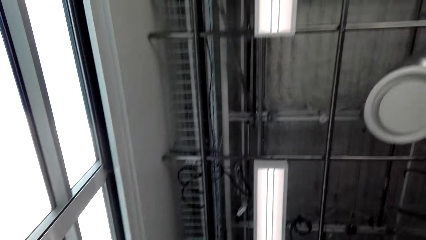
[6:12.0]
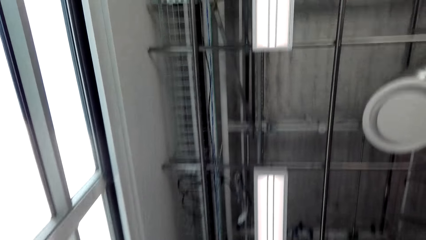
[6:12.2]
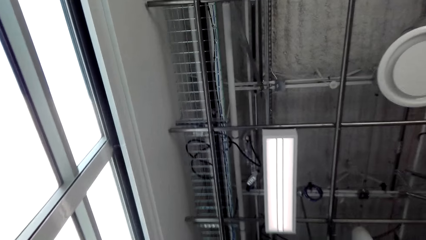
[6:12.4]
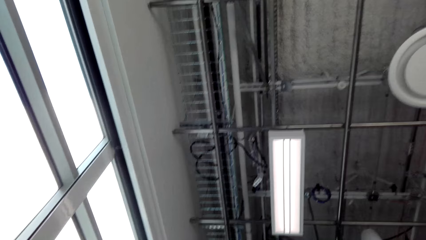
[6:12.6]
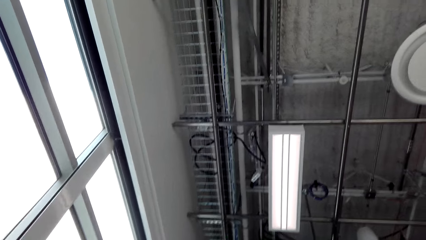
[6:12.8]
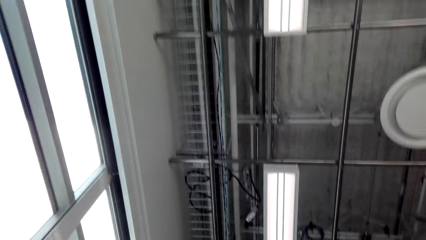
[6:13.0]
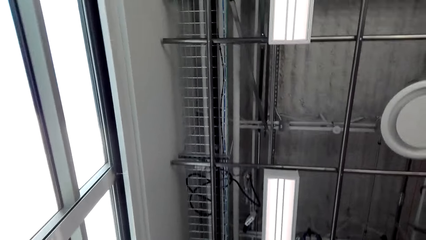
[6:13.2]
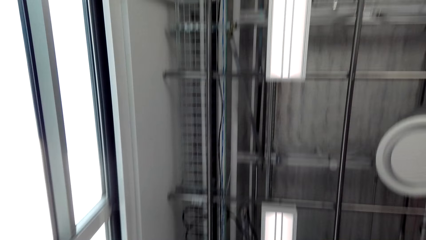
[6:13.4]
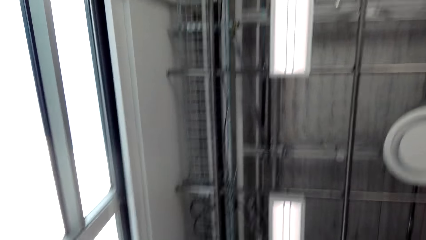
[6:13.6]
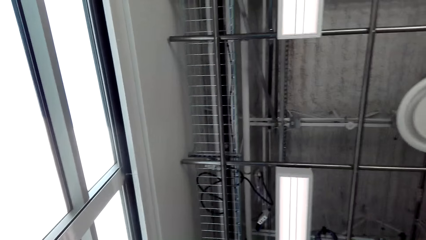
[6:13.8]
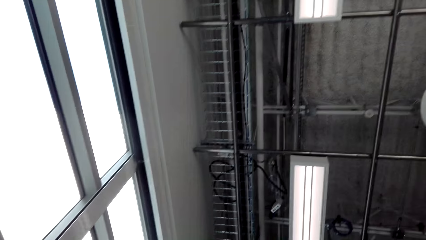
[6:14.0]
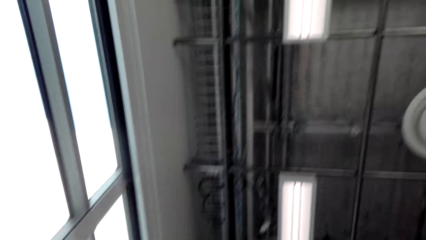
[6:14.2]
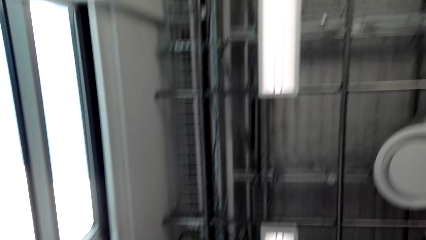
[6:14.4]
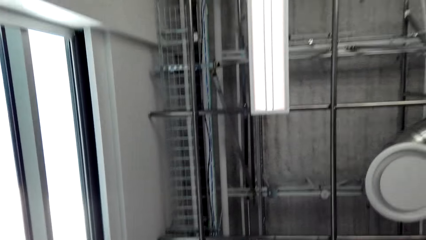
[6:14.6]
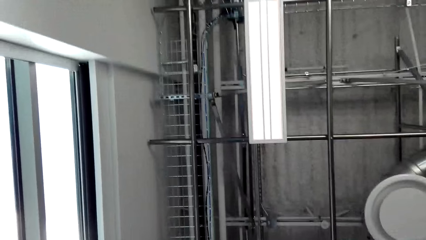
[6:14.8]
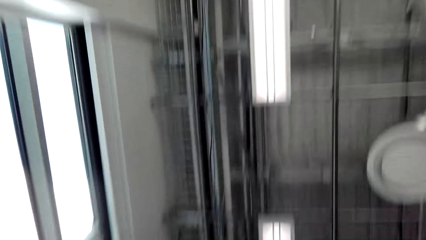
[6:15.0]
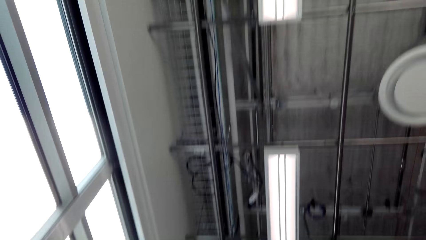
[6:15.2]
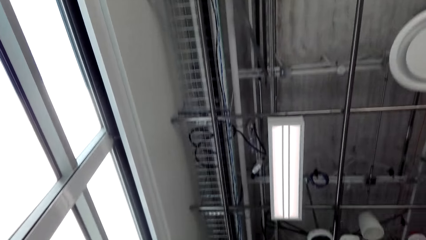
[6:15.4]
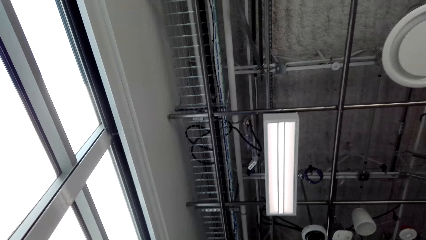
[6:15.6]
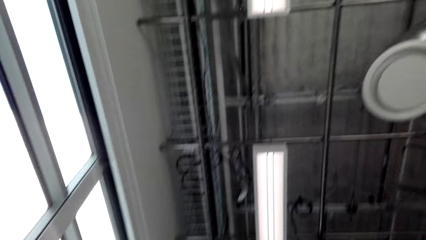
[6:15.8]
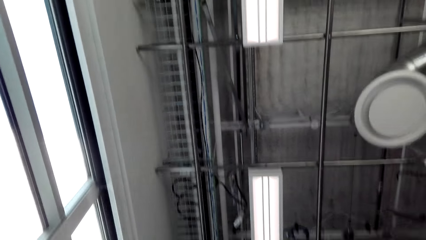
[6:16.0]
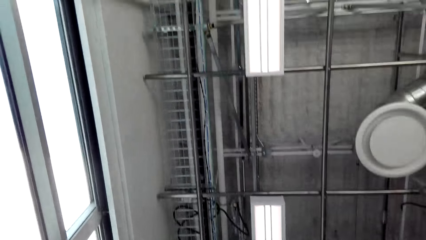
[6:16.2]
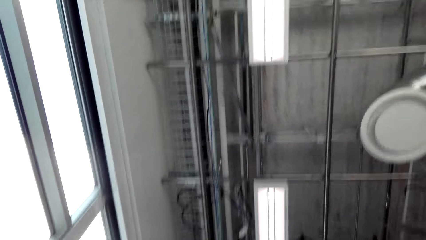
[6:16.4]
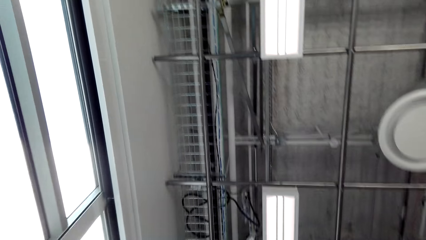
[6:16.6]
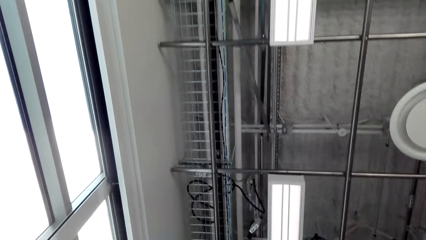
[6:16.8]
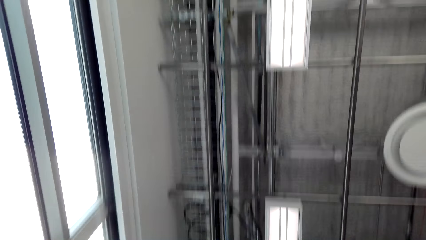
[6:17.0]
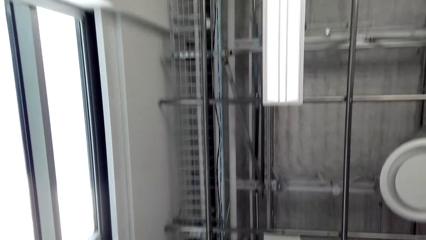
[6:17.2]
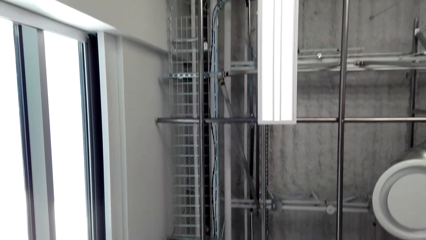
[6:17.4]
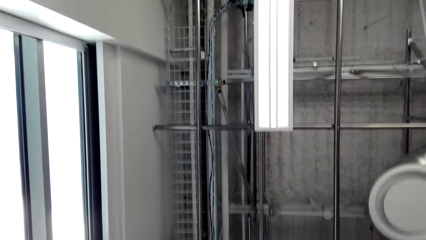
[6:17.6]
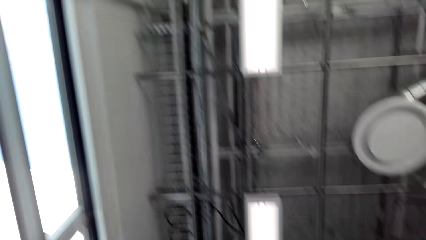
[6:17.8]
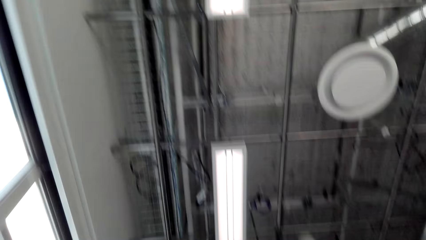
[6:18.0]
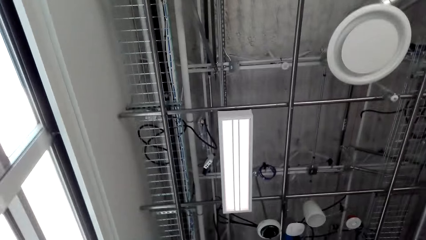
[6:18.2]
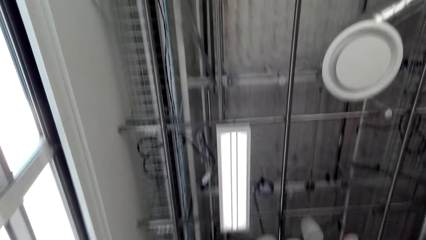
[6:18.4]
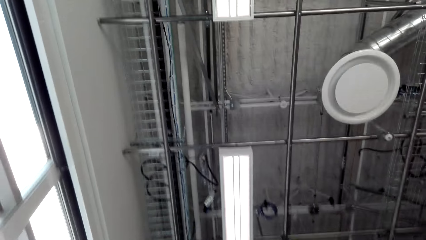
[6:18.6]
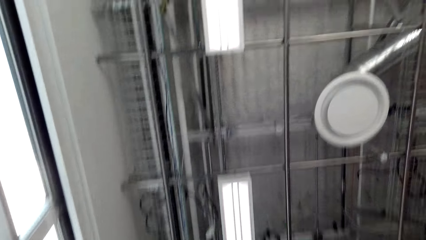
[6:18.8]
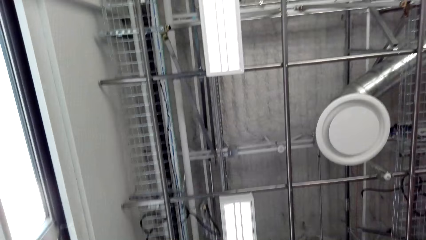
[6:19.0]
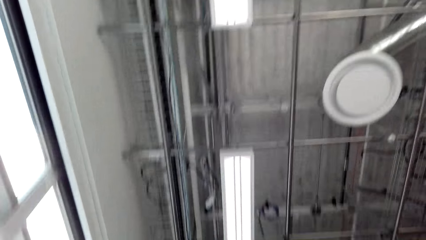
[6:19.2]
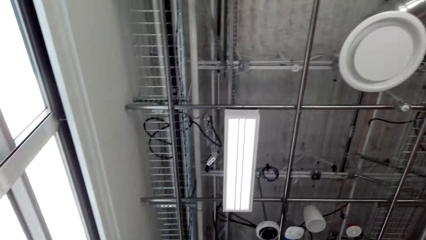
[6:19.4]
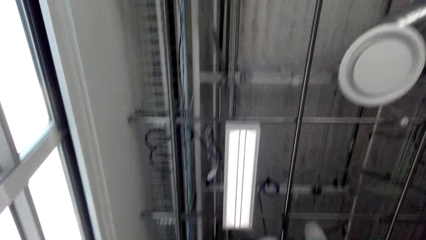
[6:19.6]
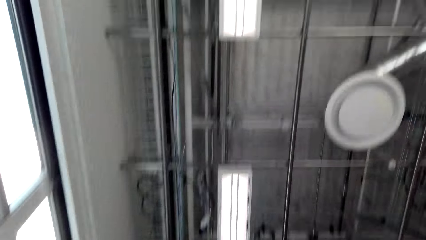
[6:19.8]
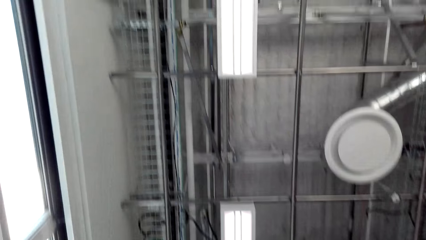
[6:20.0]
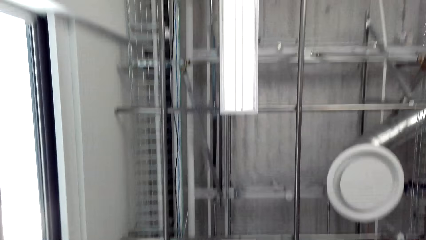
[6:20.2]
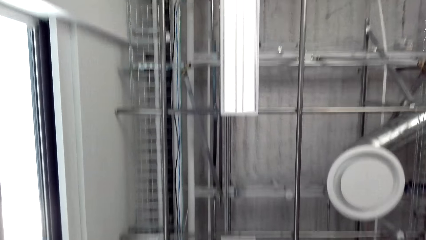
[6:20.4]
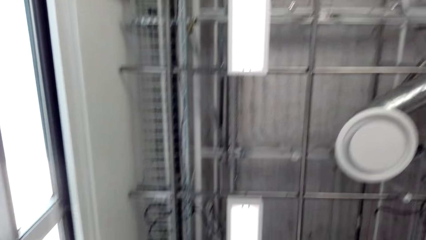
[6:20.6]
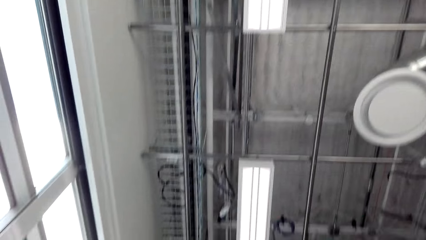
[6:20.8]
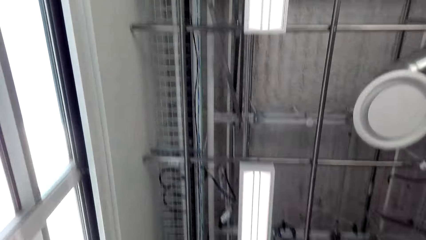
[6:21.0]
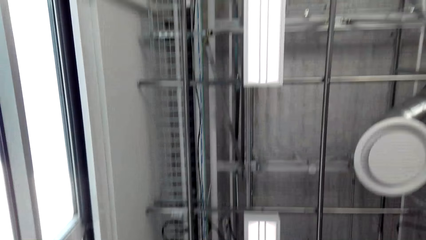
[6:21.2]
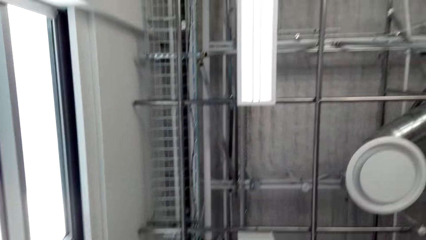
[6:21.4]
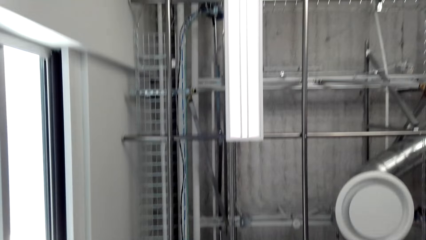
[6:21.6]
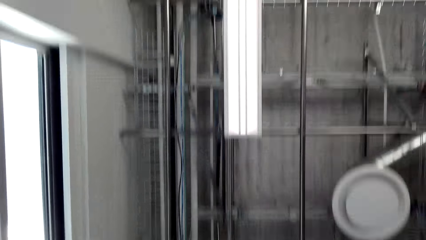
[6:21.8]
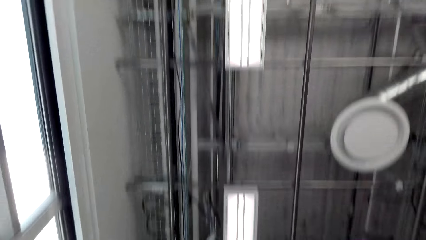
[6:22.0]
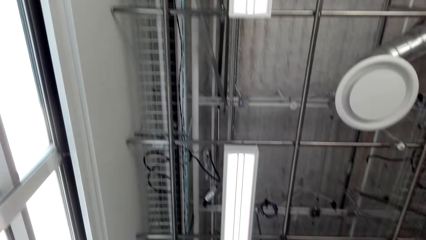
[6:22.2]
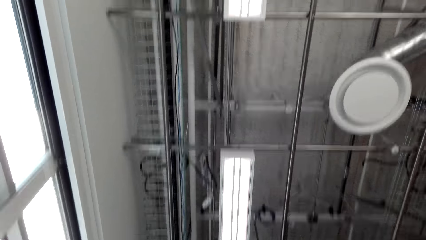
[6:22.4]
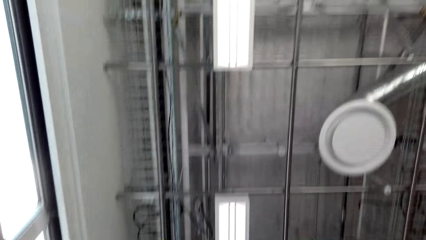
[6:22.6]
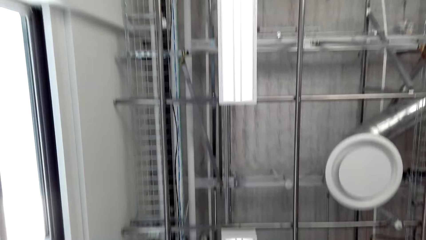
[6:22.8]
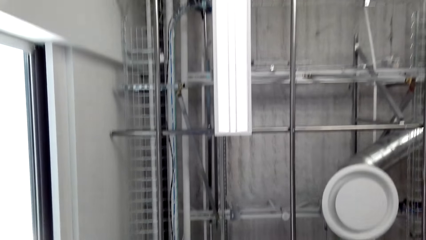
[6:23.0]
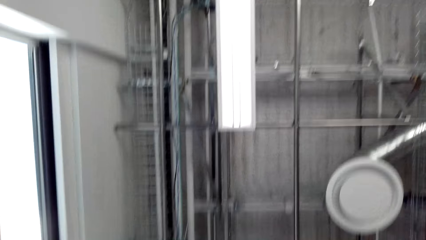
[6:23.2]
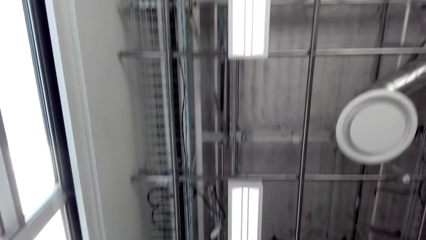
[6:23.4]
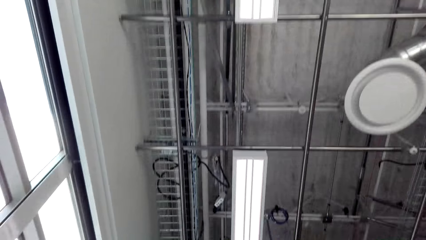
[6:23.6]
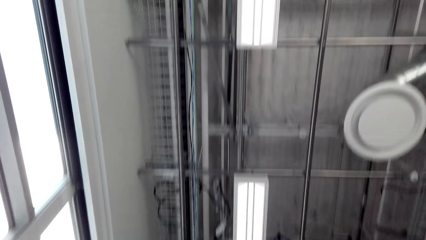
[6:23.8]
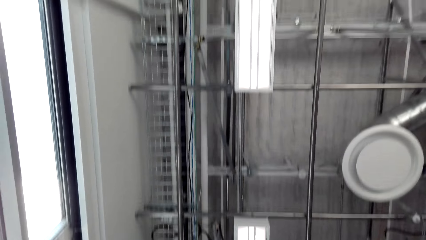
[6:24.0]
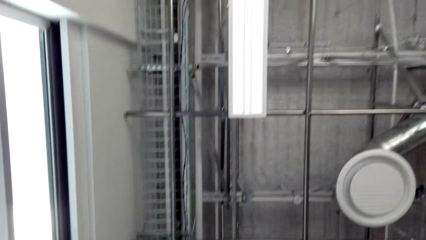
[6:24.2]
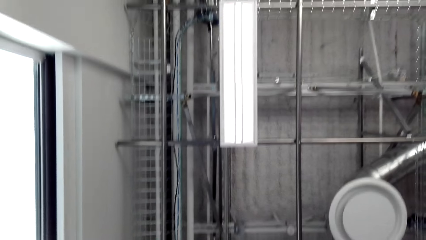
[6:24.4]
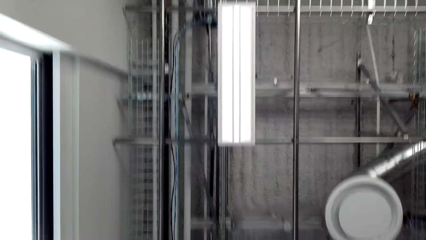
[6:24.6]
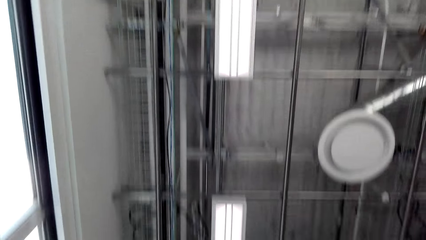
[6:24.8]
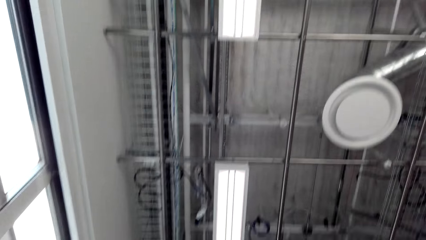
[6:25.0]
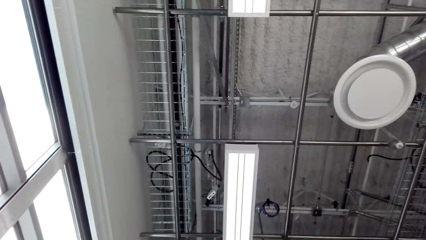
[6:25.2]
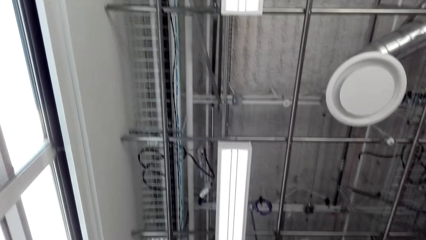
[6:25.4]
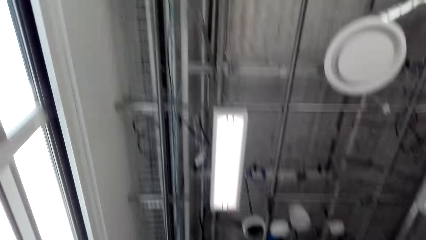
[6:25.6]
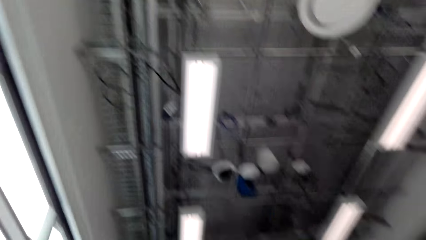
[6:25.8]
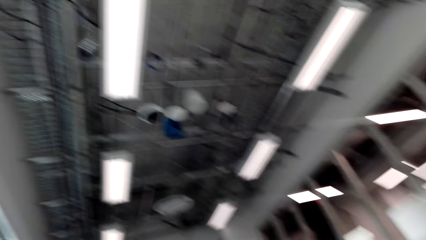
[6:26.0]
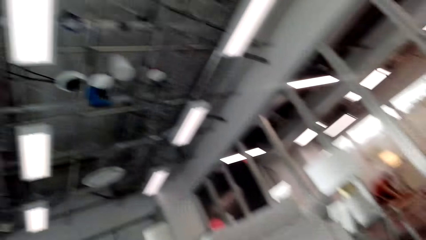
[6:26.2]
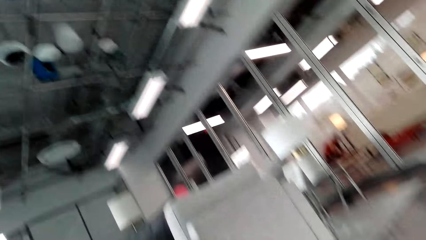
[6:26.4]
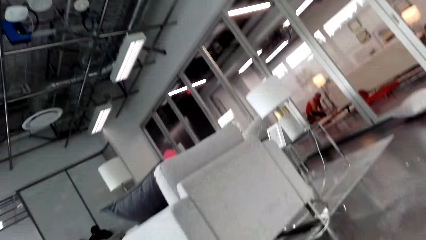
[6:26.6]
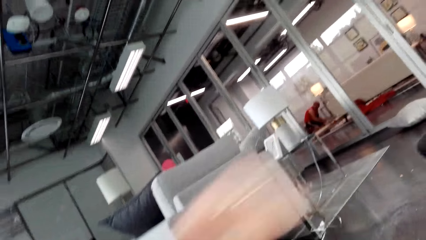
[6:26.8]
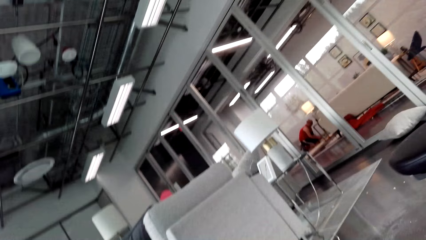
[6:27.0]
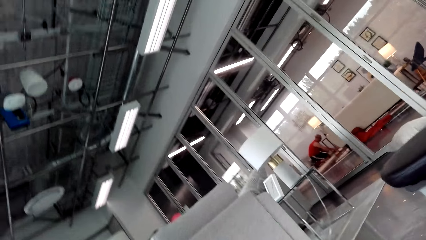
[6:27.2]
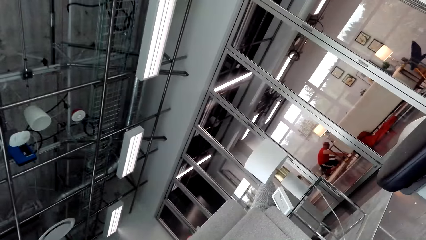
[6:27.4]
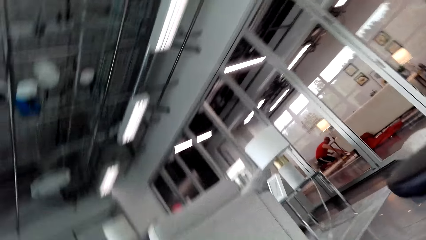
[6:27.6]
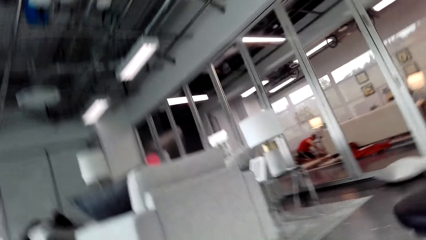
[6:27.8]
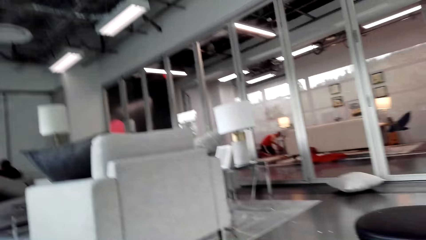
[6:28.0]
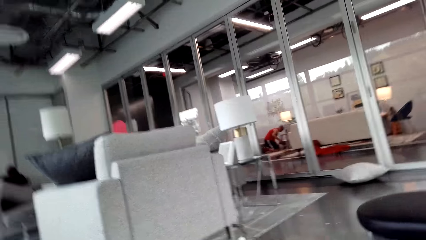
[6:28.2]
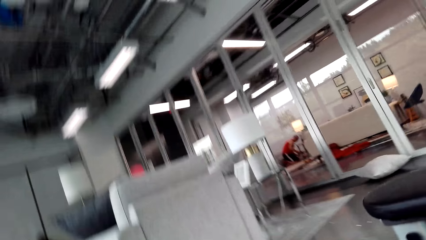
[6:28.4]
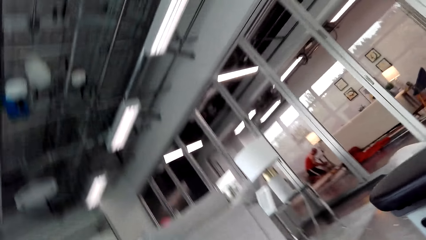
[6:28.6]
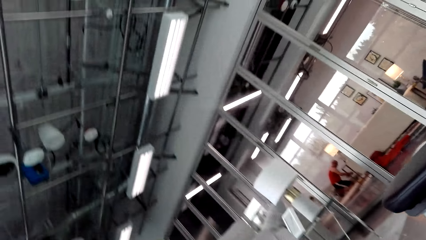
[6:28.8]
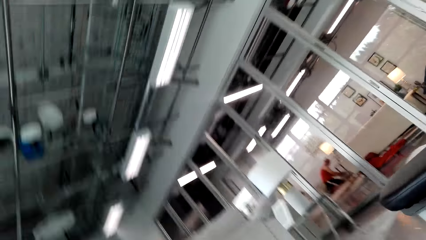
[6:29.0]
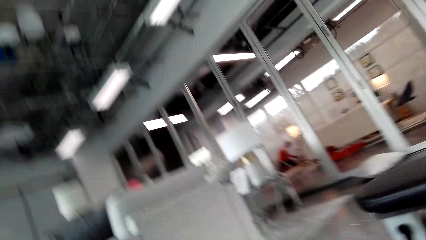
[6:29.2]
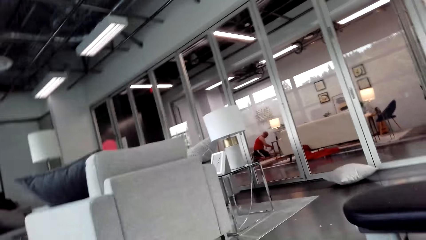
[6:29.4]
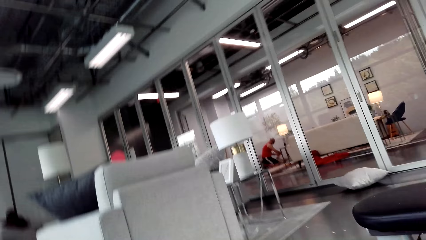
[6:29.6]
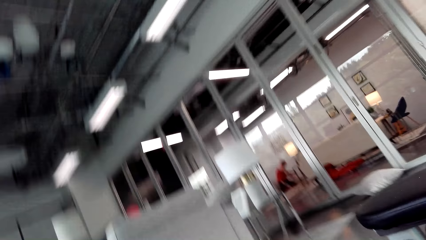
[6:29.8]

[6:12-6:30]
The camera wearer looks around repeatedly. They exercise in the house. They exercise in the house again. They look around, move a hand, and exercise in the house.
